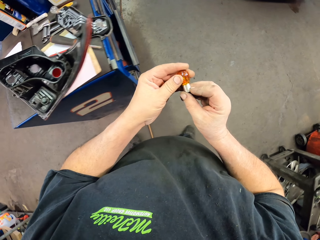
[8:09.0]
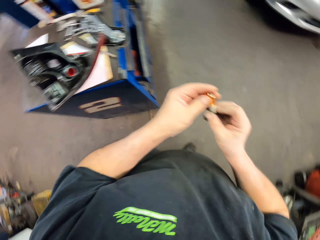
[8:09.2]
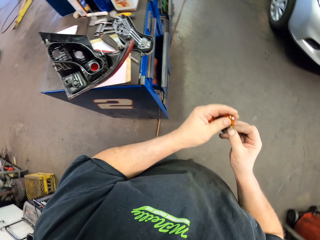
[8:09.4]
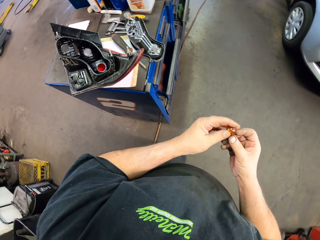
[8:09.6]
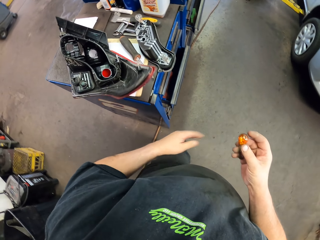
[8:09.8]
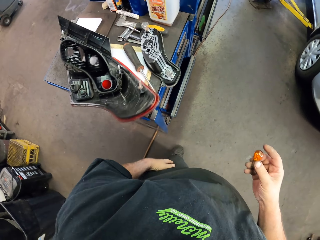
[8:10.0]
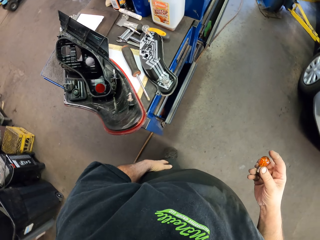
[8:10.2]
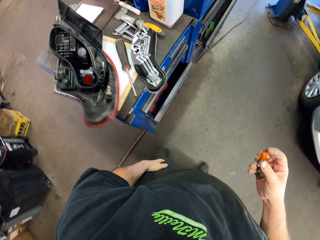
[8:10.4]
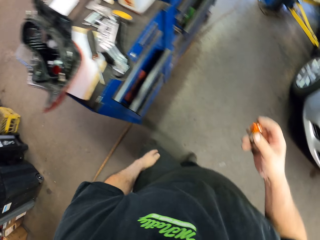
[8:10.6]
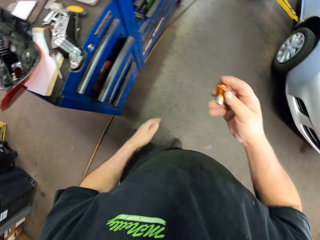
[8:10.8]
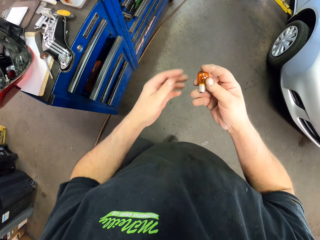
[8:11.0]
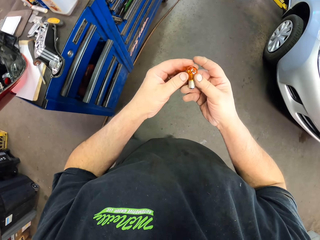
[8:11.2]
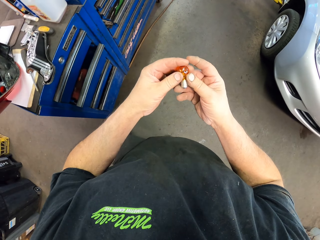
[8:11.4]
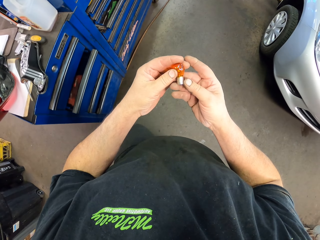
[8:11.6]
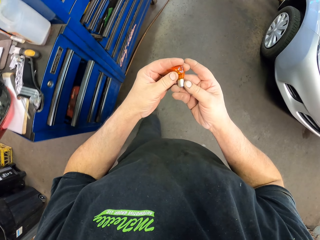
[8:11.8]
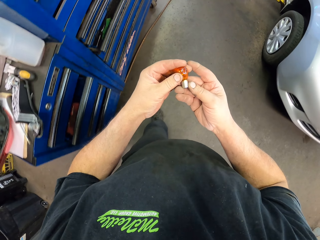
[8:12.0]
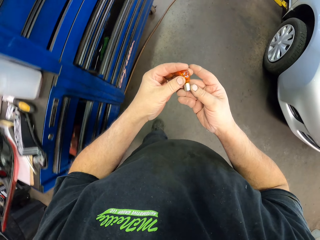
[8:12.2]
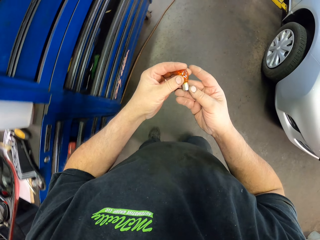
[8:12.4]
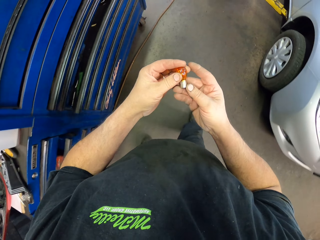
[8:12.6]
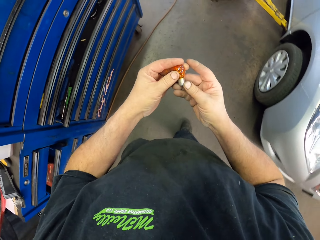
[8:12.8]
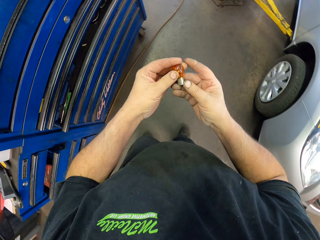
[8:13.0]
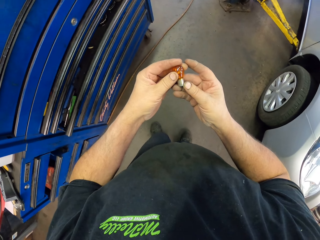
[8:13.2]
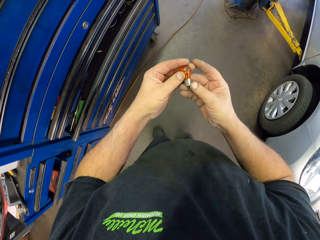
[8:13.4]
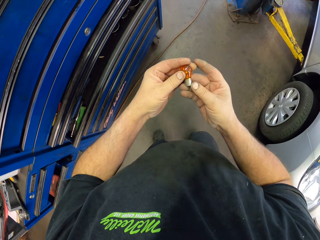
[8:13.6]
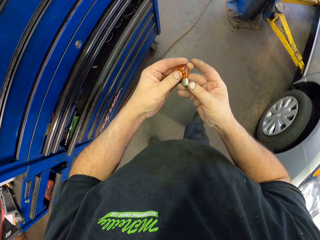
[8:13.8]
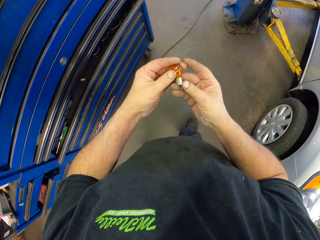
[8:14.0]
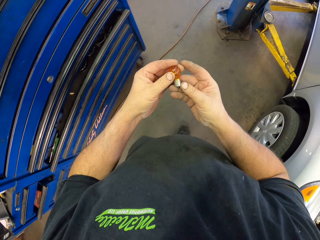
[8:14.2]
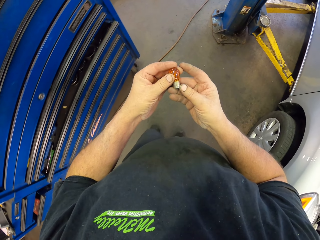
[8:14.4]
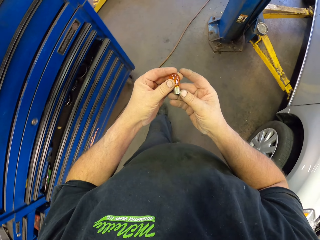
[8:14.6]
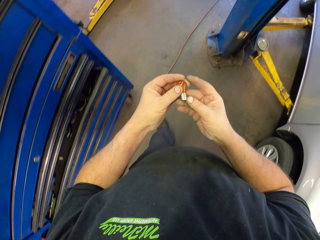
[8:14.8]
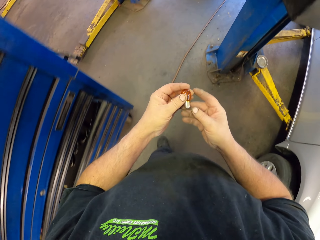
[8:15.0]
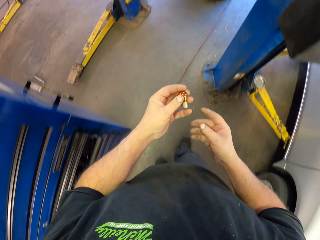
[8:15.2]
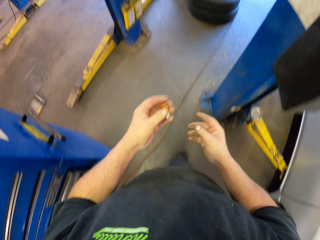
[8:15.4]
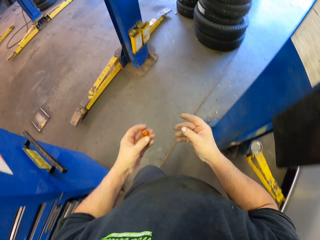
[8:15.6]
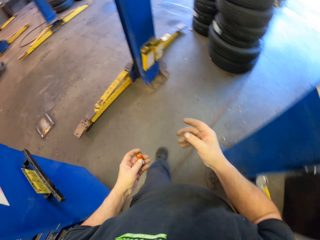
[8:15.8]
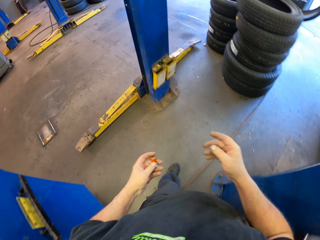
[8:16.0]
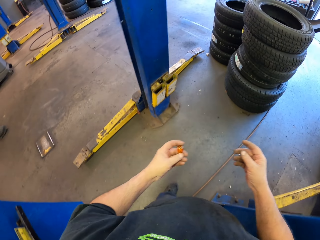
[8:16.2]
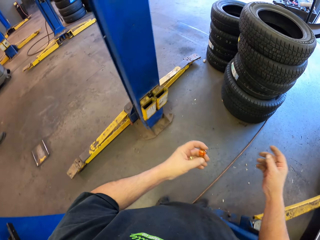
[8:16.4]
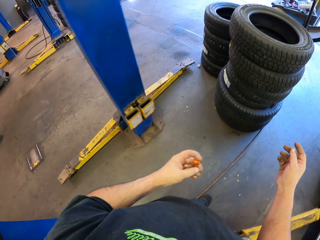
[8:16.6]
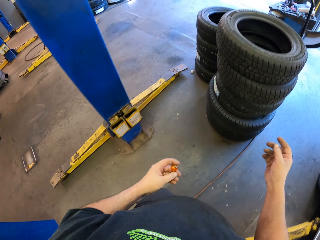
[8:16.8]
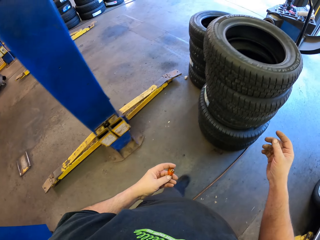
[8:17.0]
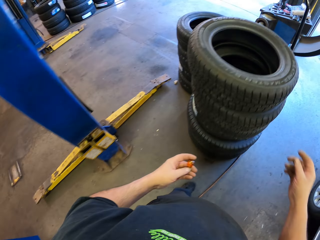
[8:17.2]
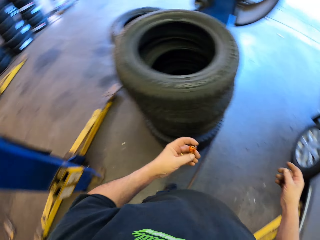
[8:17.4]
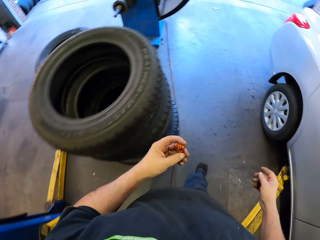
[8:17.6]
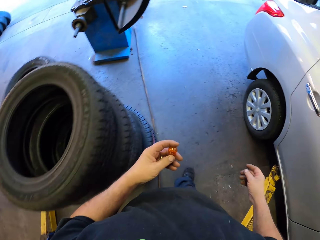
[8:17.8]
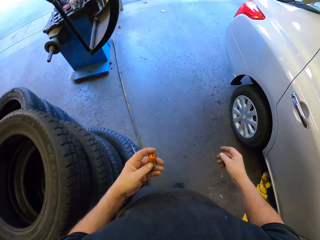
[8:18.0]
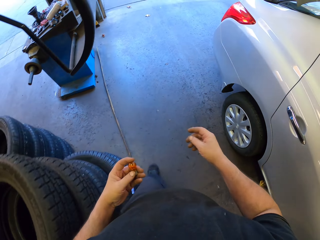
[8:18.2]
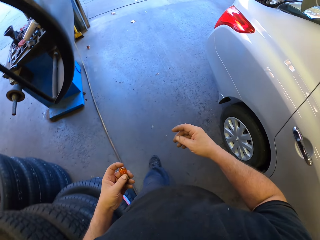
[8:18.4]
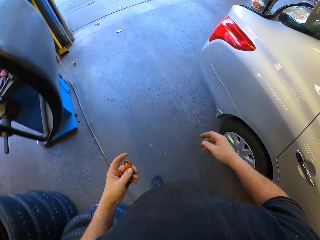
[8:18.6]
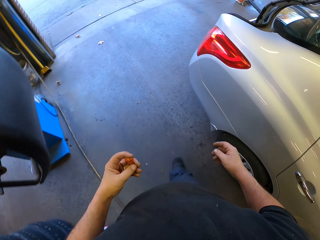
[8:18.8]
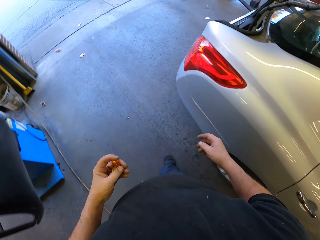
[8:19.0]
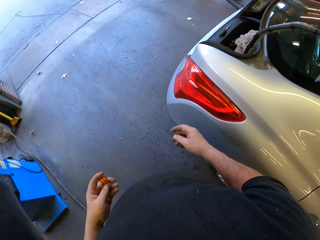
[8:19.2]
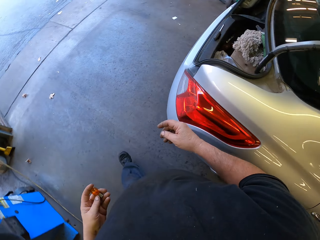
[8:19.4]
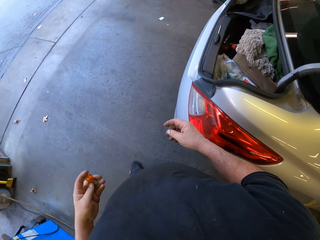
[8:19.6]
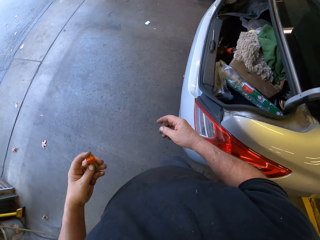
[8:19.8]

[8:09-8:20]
The camera wearer walks around. They walk in the garage. They look at the tail lamp.

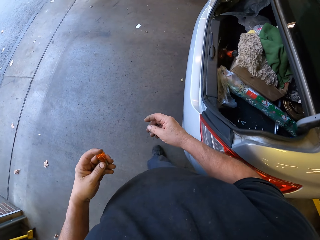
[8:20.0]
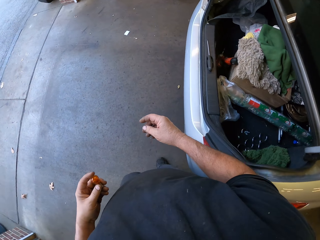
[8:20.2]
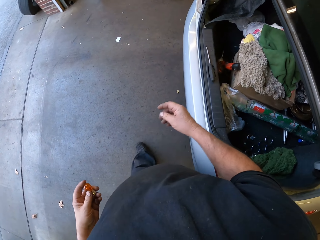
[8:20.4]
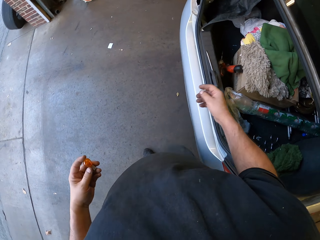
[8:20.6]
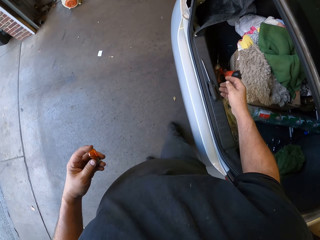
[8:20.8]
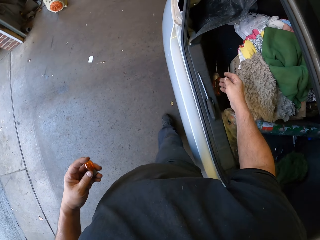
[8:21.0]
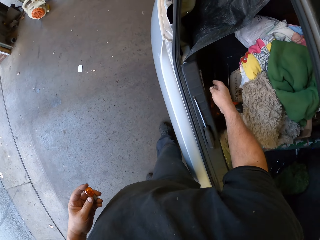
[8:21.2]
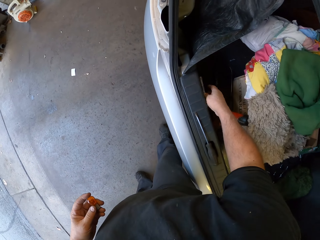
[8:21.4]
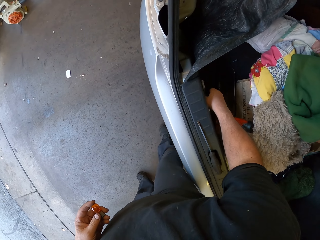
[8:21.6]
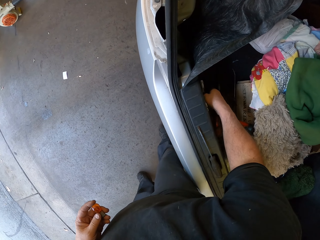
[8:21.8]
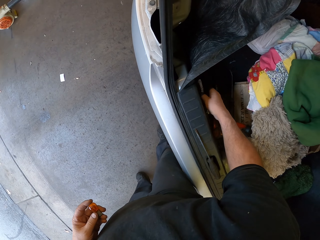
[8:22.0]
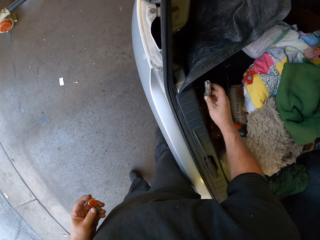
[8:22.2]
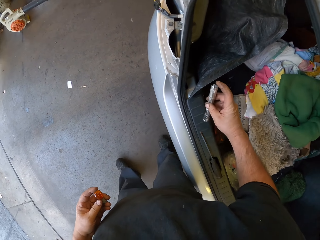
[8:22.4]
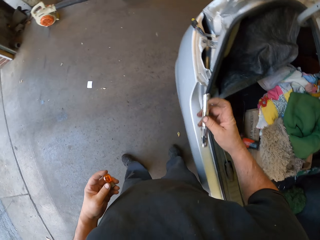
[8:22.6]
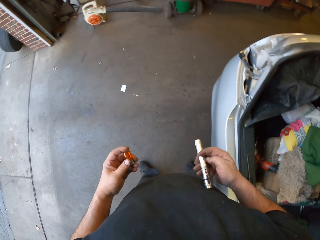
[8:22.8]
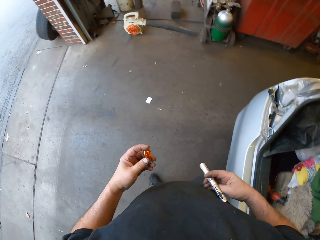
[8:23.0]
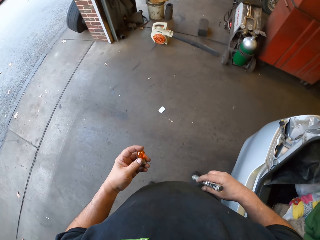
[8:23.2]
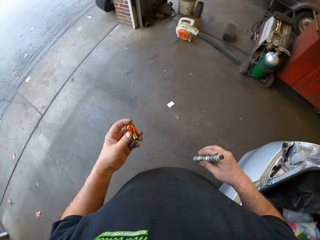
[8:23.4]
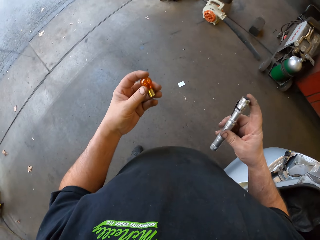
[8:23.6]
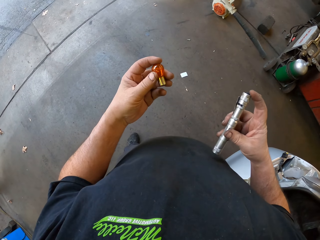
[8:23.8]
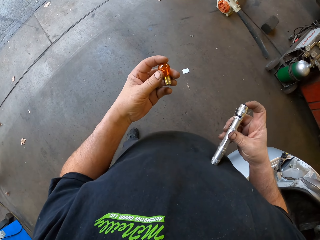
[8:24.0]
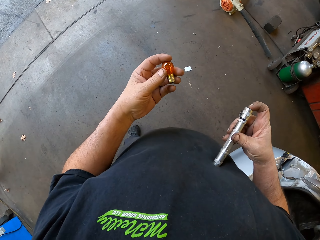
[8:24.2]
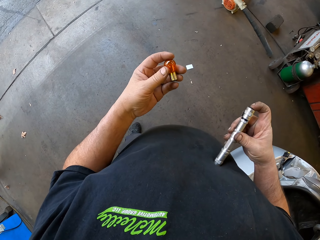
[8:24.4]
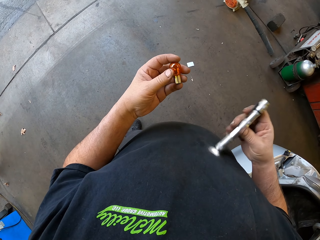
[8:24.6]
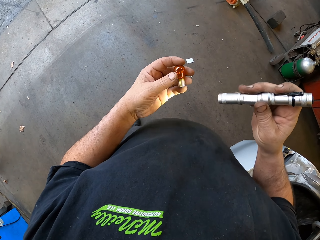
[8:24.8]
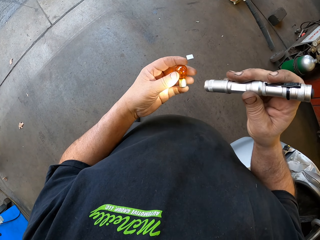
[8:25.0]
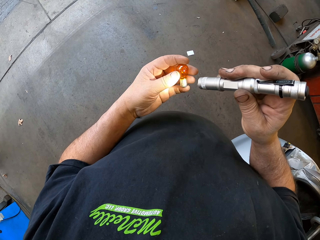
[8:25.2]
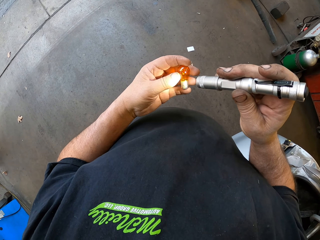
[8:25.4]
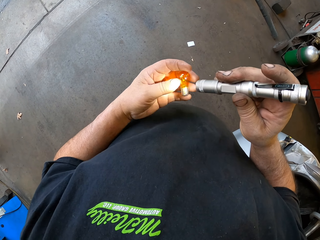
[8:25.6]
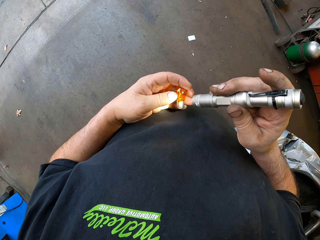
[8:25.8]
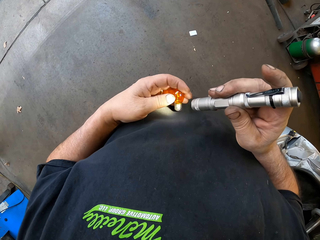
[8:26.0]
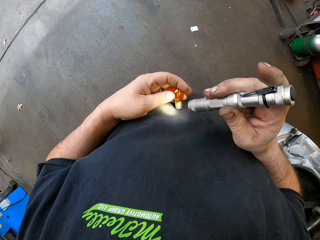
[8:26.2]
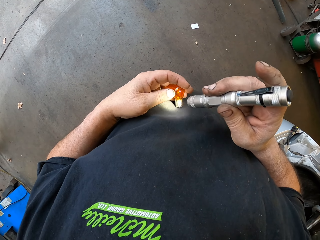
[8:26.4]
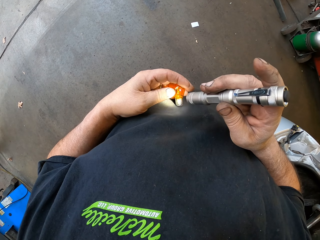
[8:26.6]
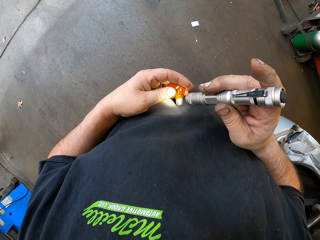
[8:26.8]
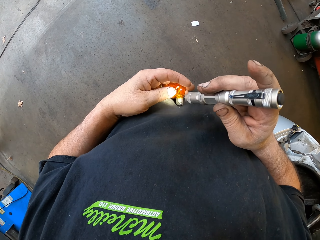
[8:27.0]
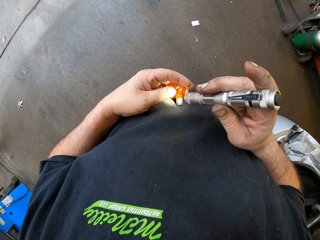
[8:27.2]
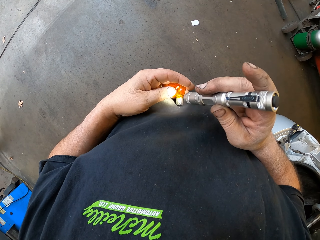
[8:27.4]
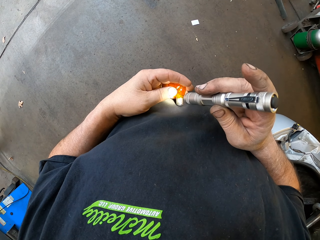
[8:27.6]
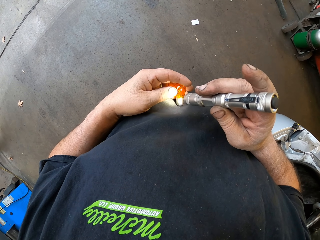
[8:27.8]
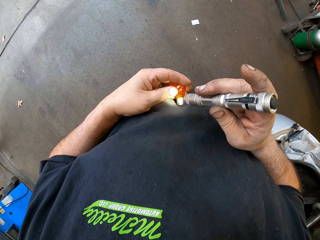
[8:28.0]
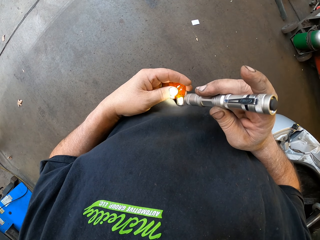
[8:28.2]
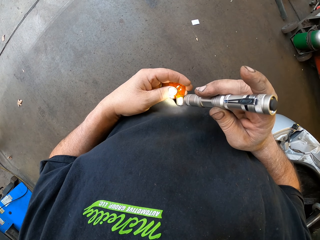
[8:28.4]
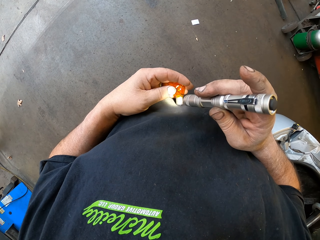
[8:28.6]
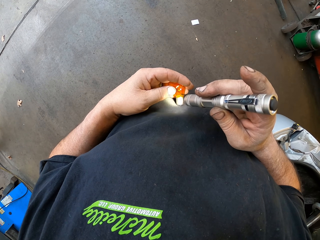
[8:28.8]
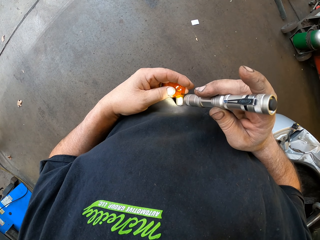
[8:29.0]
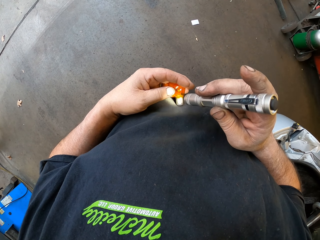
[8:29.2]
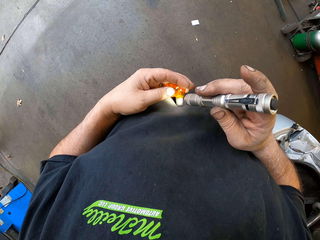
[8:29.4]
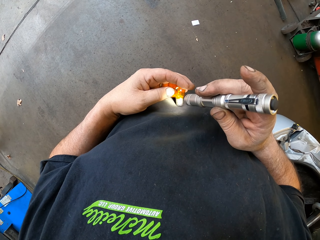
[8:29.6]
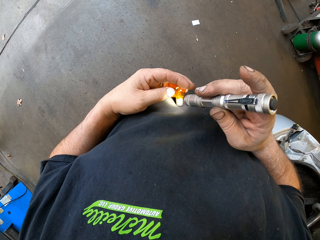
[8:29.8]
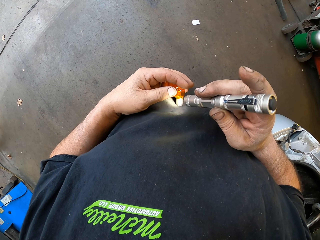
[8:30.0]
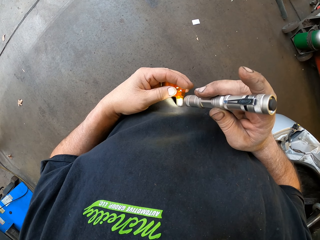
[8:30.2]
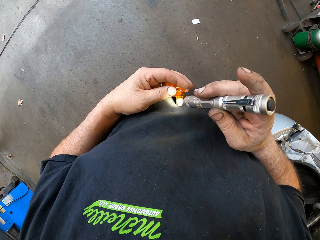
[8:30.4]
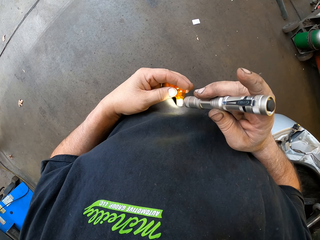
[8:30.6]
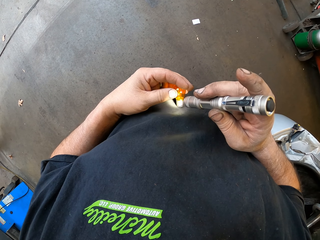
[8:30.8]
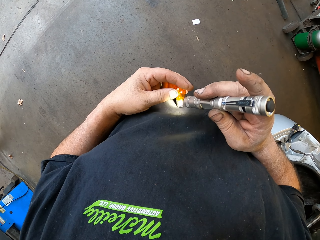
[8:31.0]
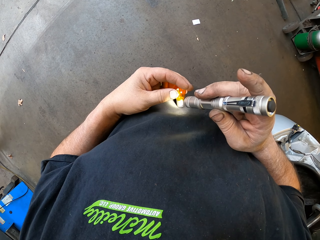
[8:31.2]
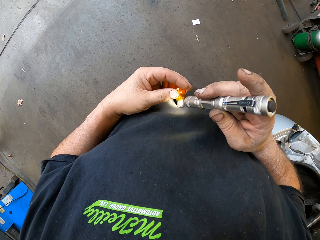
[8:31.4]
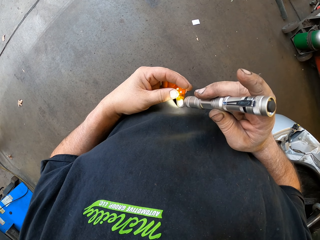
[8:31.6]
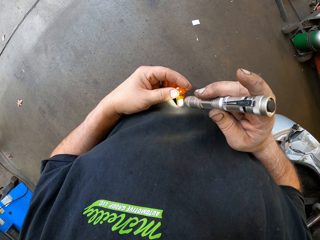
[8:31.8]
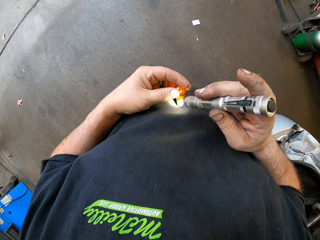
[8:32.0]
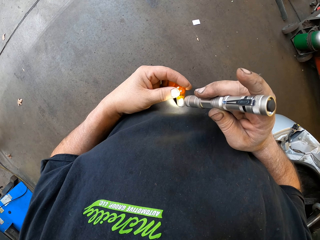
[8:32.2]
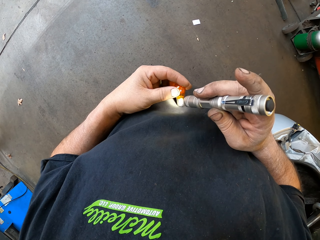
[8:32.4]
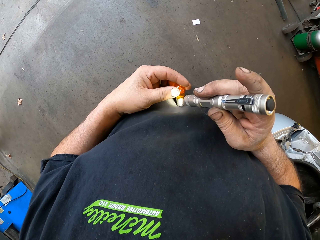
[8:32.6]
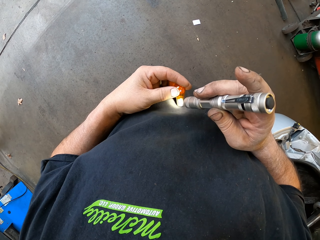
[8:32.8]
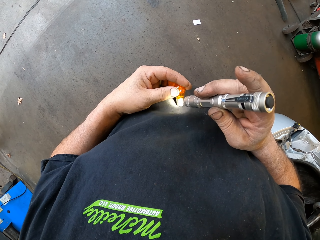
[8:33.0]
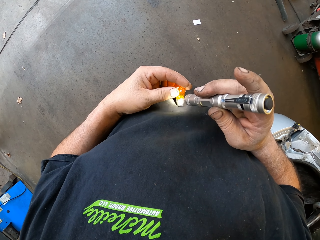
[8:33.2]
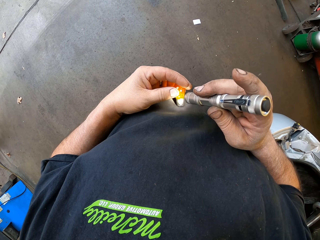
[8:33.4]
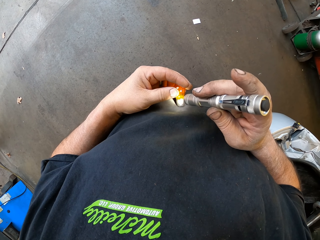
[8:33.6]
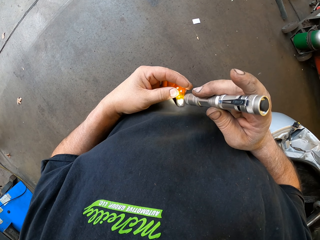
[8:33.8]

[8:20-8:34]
The camera wearer picks up a flashlight. They turn the flashlight on. They look at the tail lamp.
